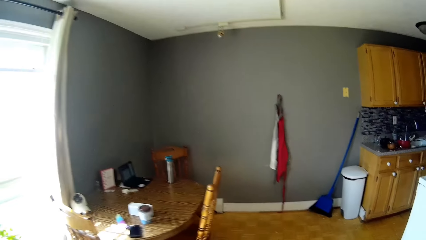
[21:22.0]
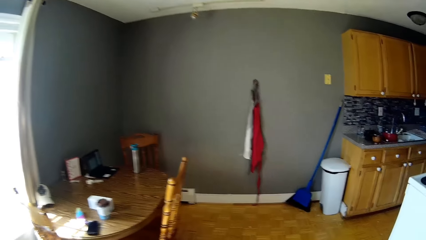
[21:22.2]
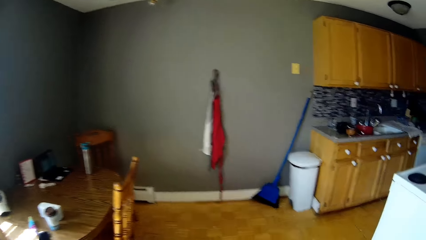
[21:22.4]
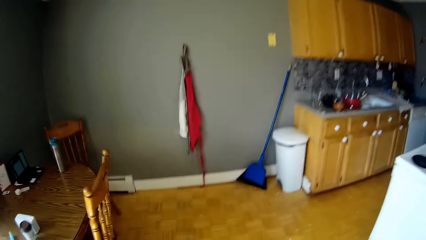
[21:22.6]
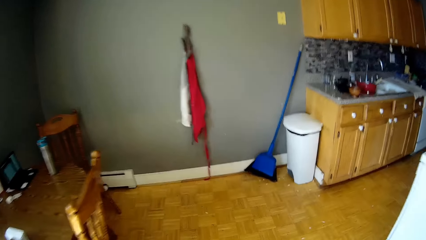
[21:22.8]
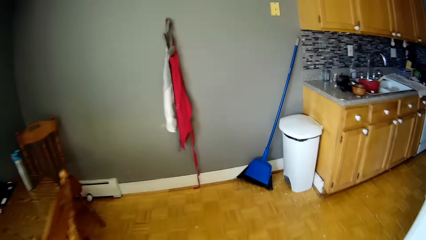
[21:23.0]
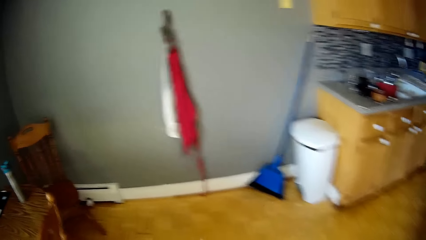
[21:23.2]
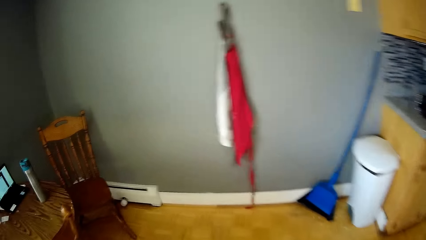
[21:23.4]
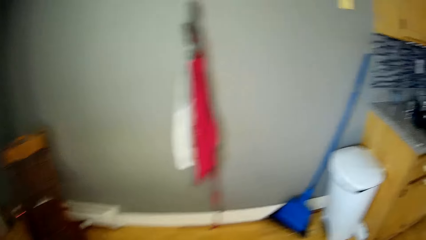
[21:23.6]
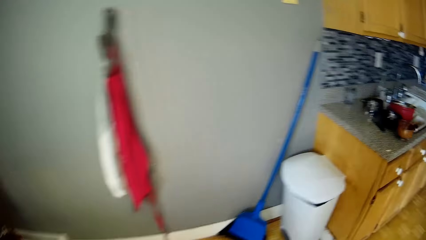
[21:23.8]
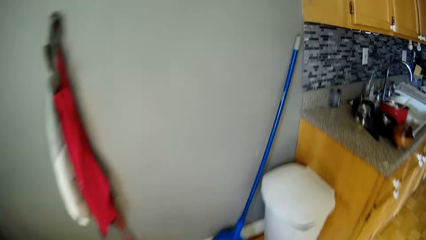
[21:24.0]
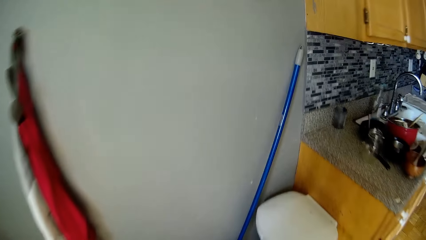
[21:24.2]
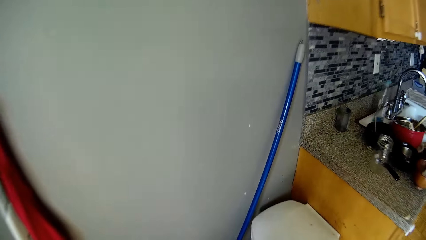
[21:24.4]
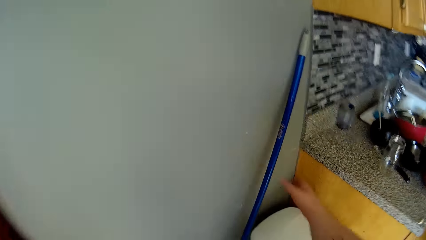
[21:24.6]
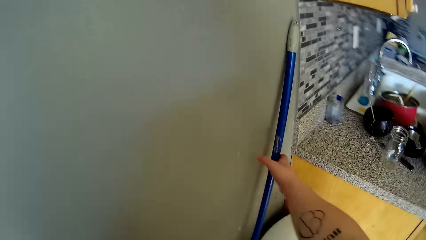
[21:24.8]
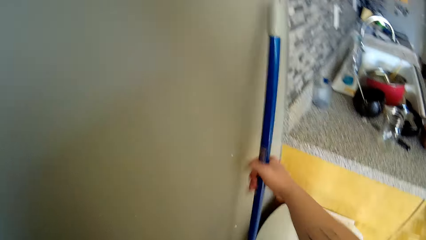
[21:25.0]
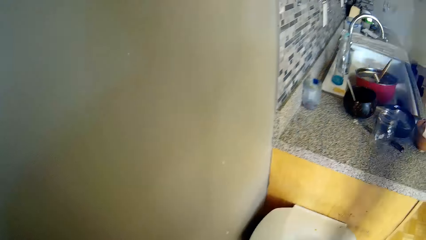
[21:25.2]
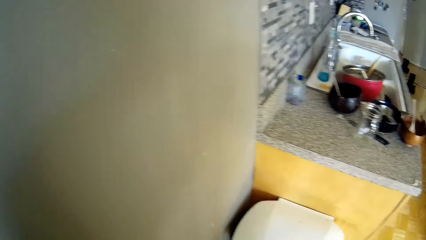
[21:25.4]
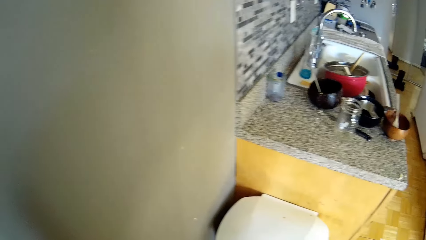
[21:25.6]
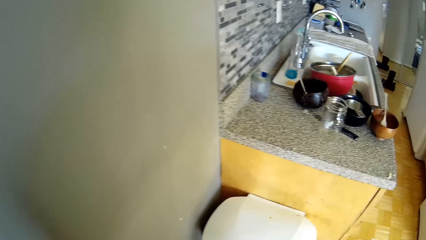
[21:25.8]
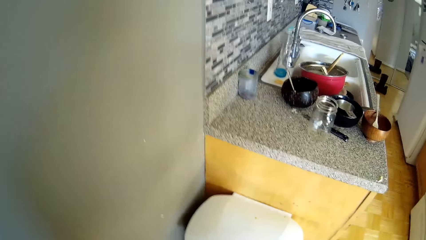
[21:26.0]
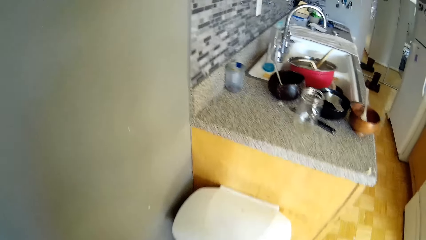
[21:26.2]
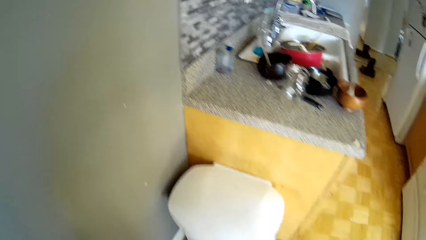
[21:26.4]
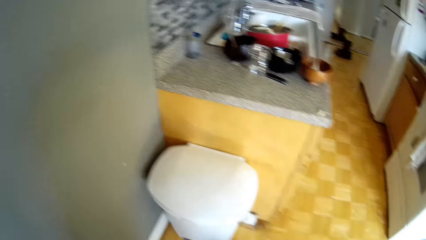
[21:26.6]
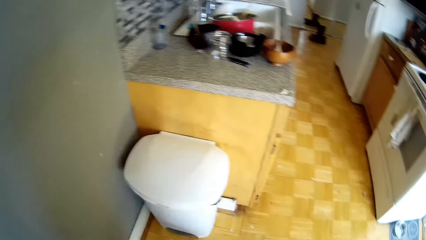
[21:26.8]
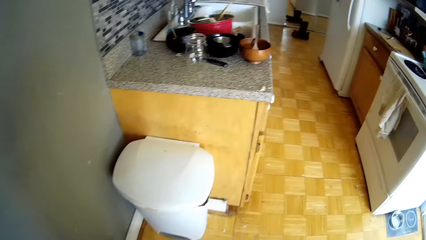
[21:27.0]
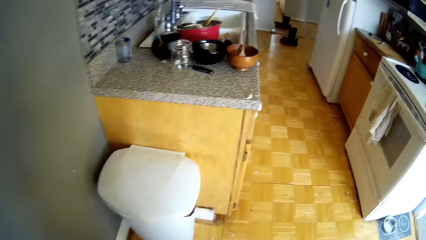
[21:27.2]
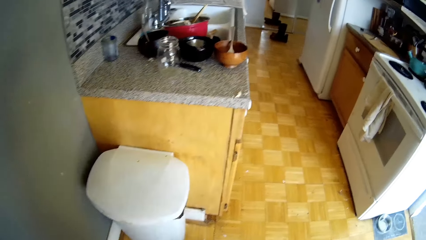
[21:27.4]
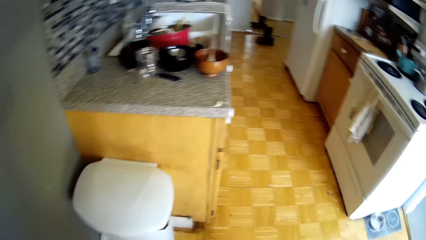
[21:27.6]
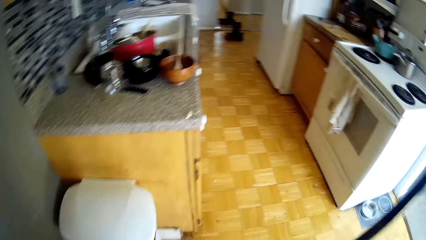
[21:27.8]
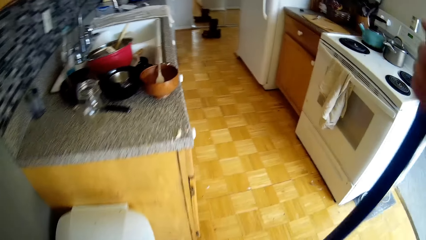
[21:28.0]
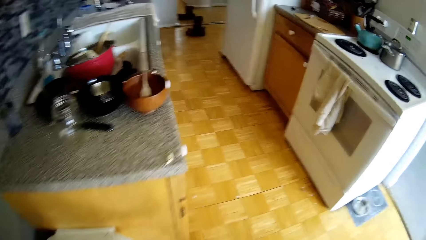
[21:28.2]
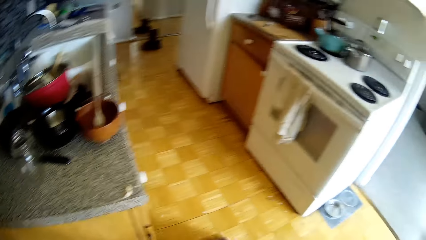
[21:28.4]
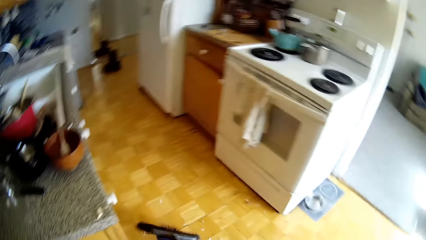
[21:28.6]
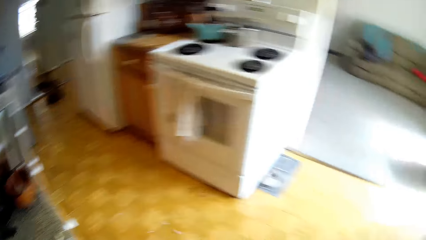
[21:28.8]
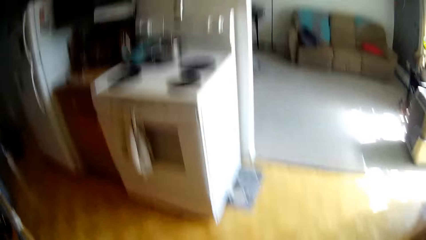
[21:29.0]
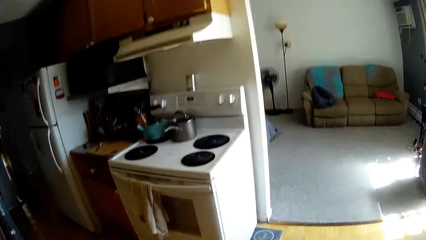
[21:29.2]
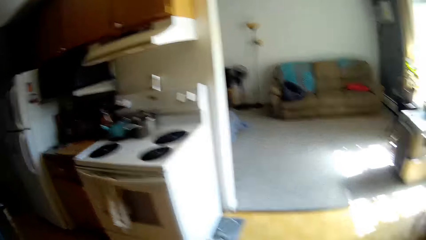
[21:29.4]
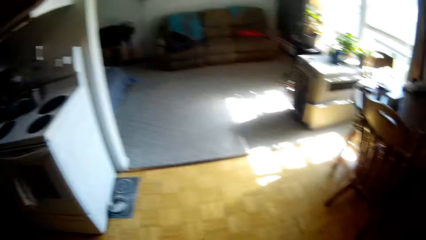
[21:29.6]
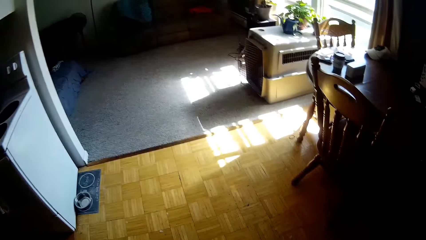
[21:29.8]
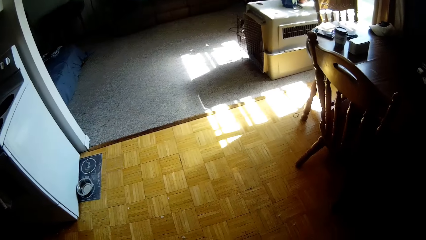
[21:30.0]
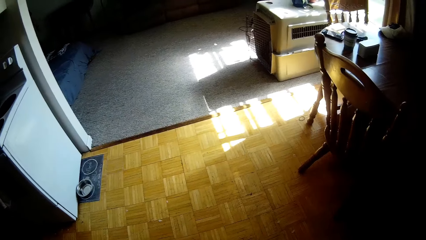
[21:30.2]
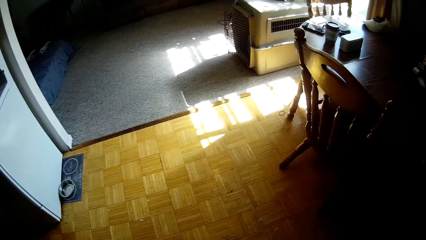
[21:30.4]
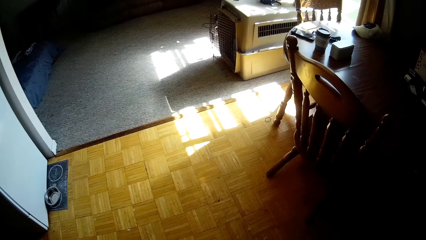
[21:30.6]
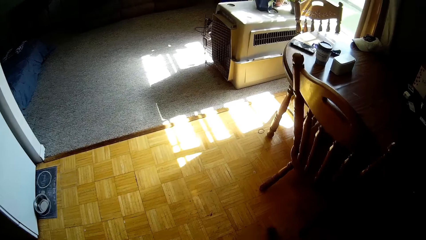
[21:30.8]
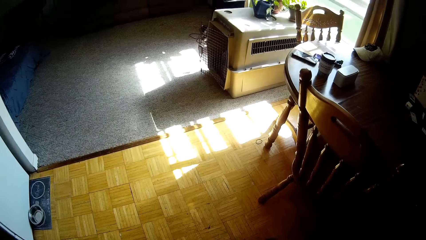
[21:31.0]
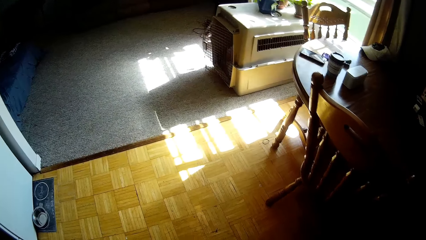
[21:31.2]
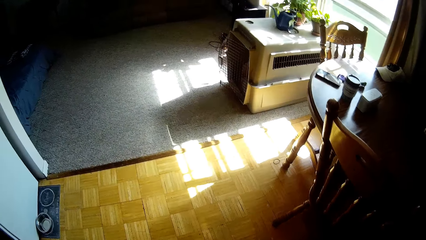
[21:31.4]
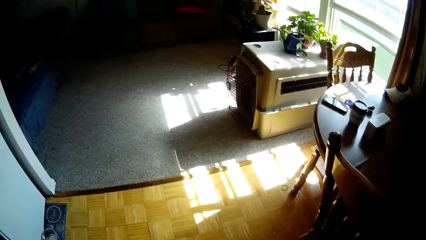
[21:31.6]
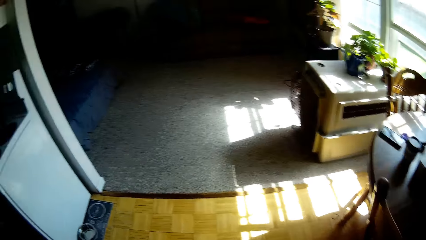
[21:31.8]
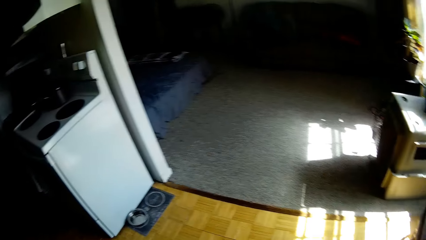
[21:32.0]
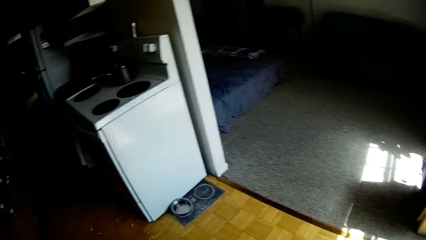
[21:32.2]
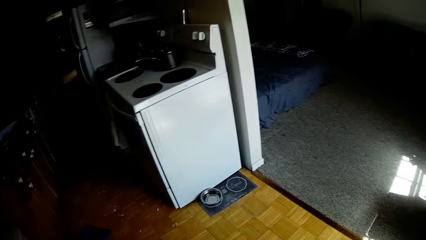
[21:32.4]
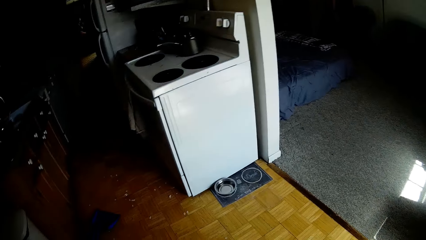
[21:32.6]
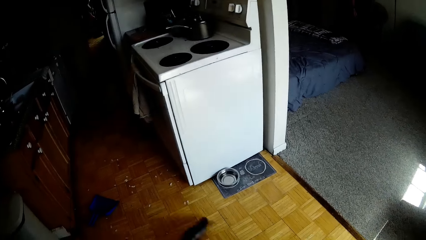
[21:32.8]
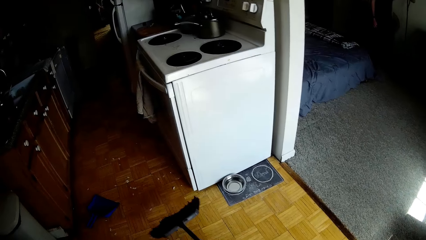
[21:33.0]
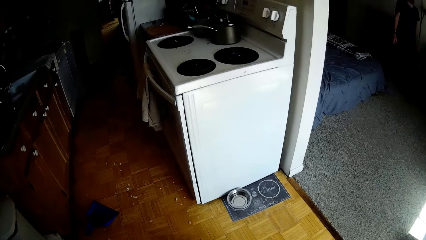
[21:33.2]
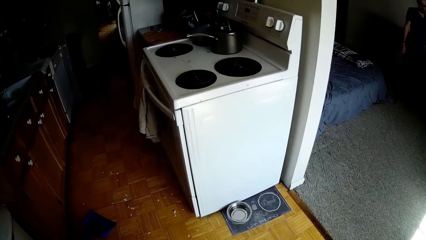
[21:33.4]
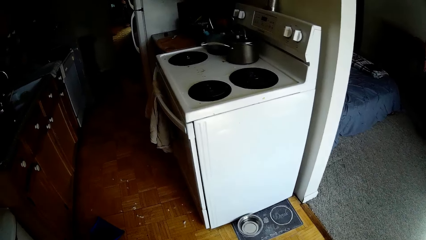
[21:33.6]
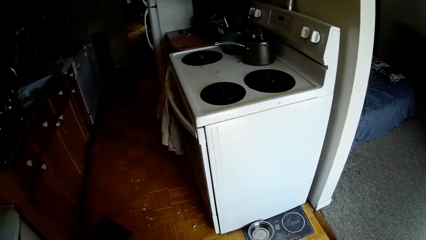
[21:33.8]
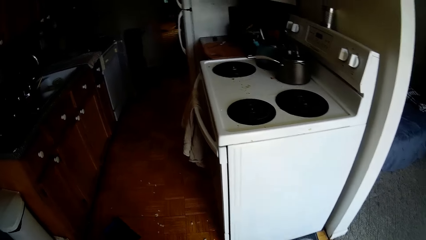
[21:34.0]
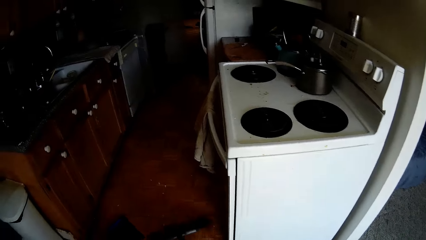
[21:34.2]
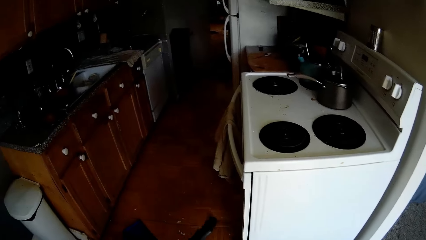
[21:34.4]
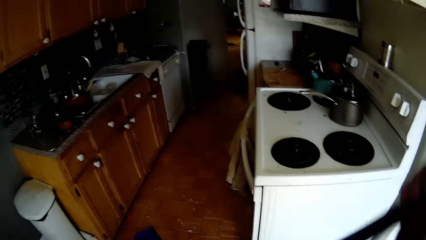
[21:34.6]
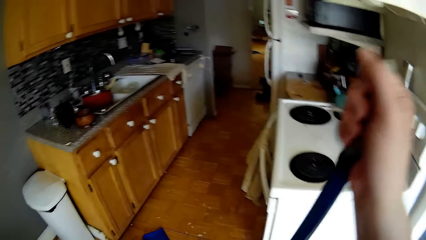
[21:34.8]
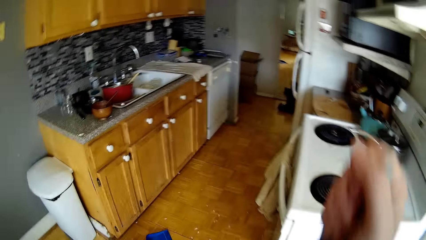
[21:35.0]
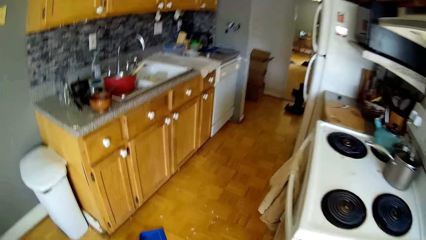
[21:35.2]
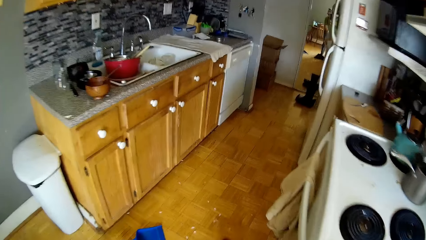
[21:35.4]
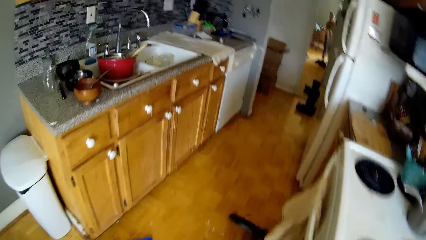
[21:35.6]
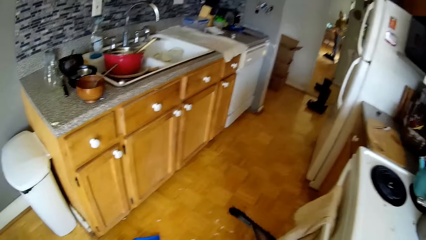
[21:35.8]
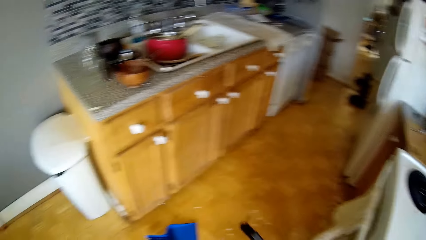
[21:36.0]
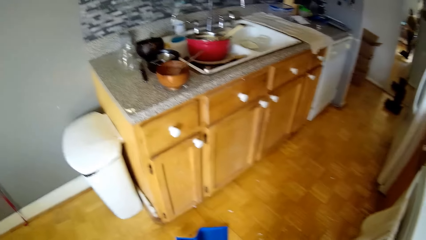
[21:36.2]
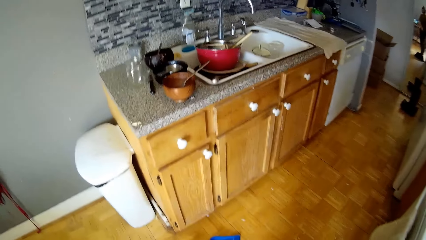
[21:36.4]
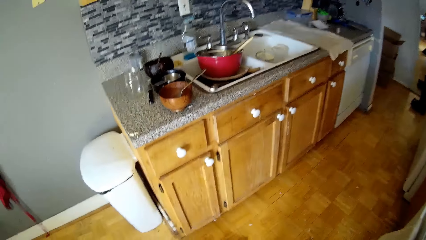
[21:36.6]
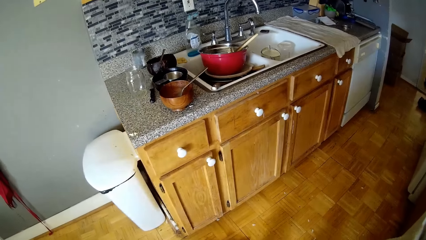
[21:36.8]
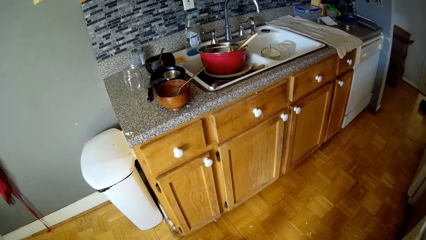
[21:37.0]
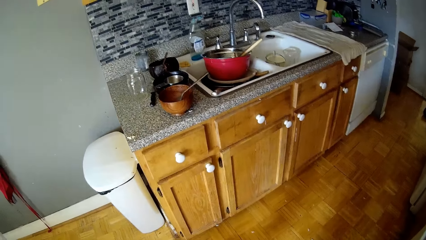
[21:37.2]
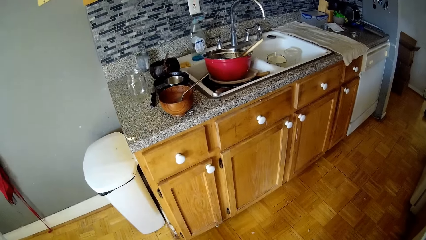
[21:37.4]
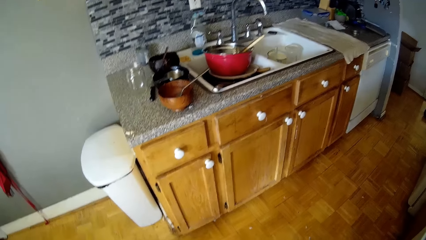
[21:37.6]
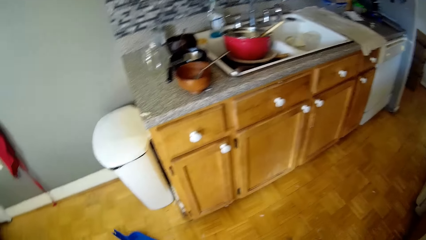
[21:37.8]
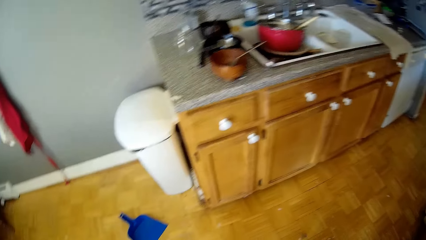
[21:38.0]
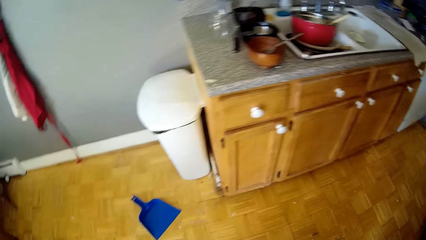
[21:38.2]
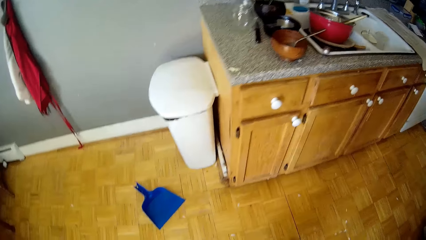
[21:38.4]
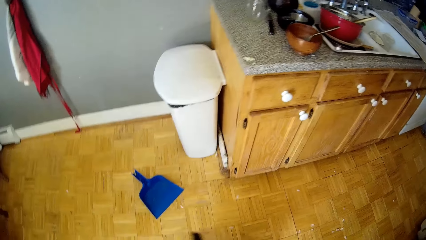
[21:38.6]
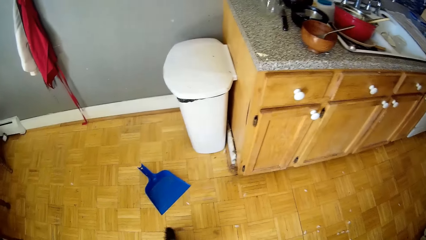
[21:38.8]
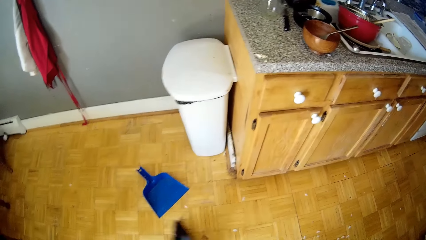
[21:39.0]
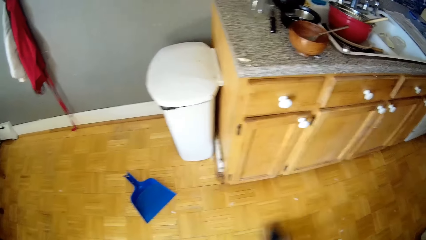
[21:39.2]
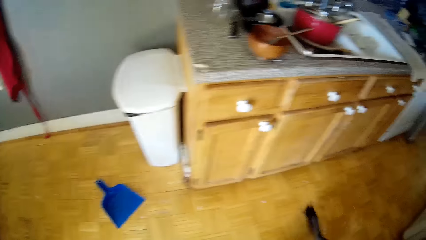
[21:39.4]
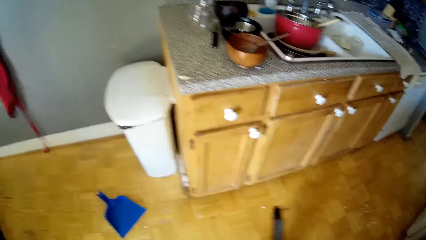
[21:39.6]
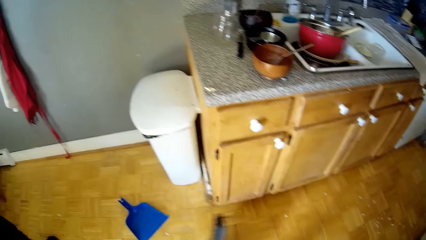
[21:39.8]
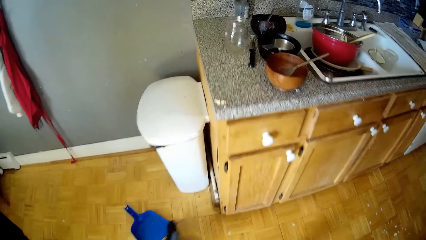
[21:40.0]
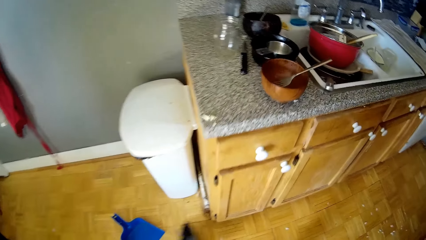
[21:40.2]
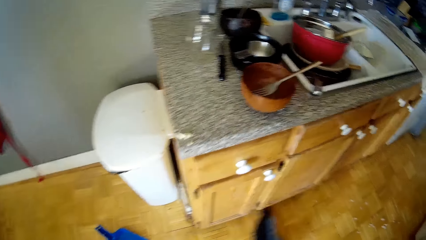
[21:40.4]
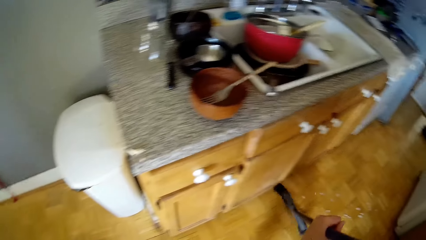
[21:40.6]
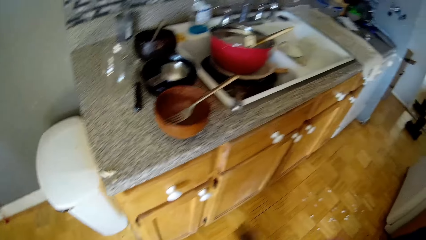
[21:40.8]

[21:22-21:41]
The camera wearer picks a broom with her right hand. She sweeps the floor. She sweeps the floor with the broom in her right hand. She moves a dustpan and sweeps the floor.
